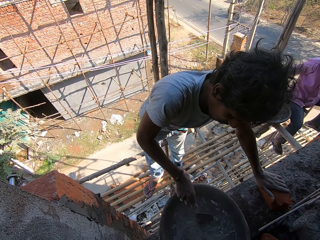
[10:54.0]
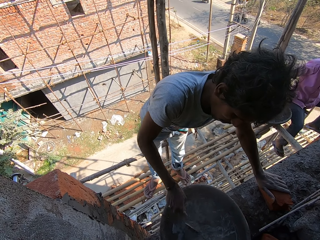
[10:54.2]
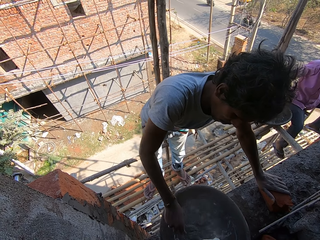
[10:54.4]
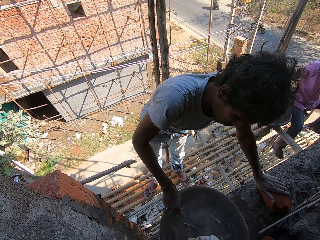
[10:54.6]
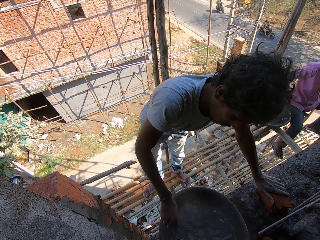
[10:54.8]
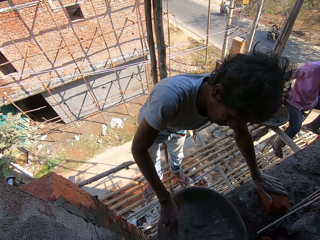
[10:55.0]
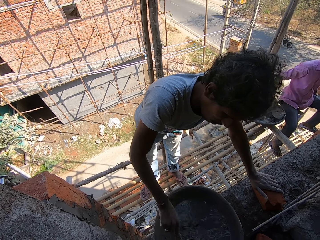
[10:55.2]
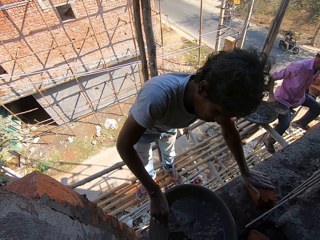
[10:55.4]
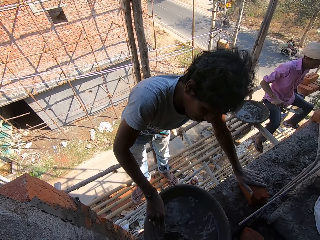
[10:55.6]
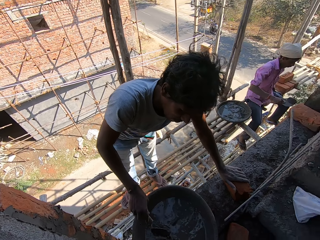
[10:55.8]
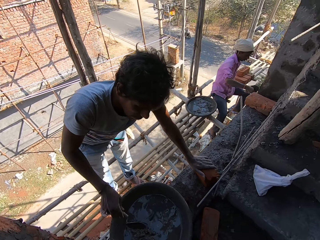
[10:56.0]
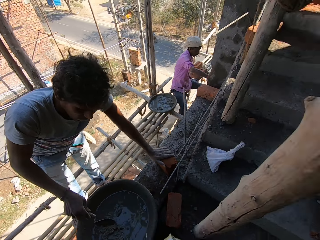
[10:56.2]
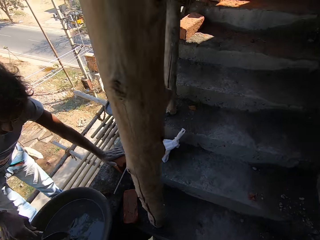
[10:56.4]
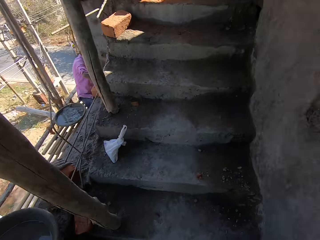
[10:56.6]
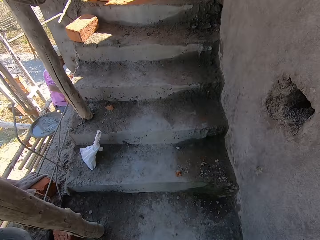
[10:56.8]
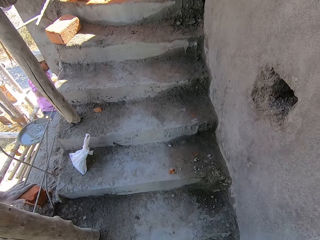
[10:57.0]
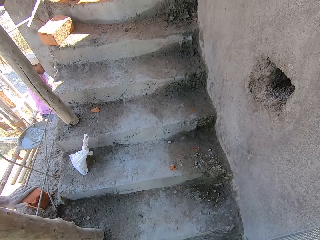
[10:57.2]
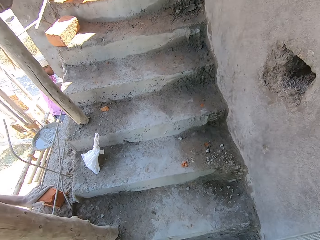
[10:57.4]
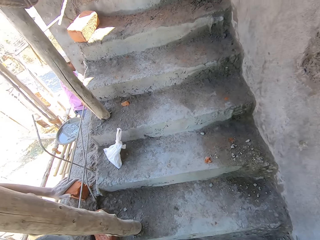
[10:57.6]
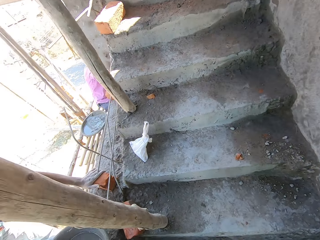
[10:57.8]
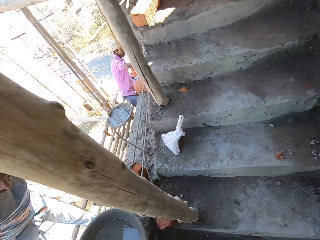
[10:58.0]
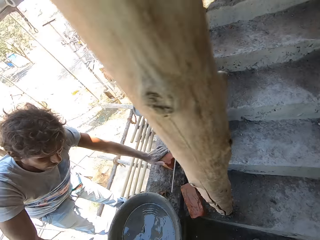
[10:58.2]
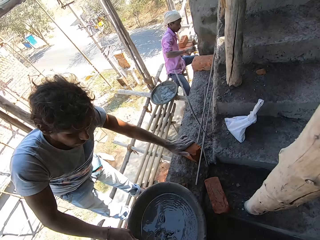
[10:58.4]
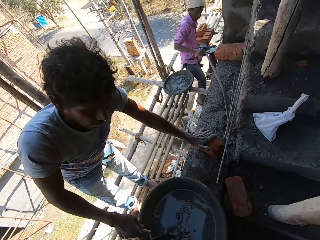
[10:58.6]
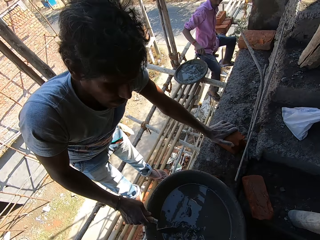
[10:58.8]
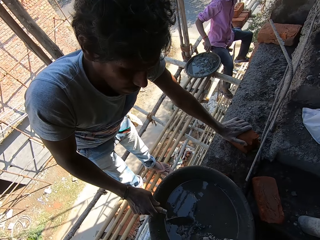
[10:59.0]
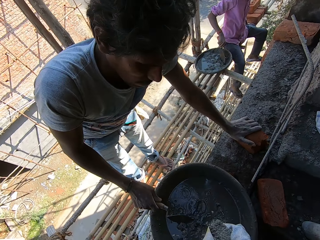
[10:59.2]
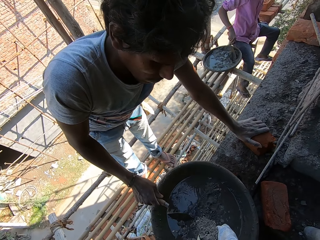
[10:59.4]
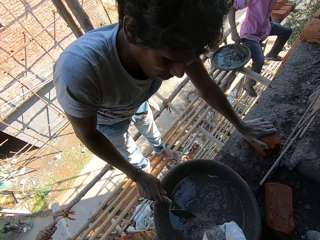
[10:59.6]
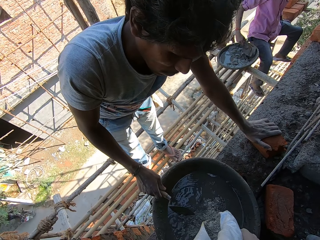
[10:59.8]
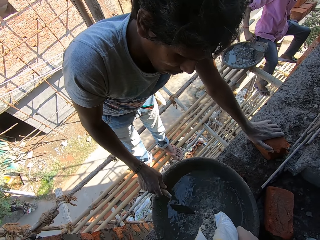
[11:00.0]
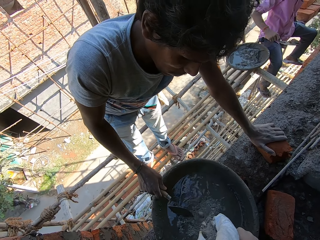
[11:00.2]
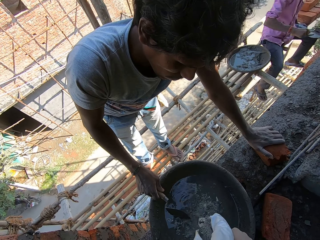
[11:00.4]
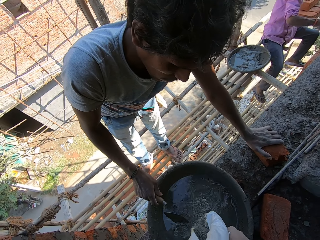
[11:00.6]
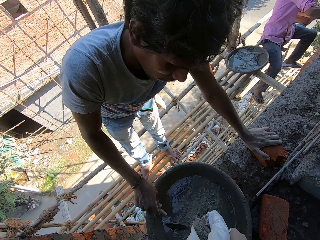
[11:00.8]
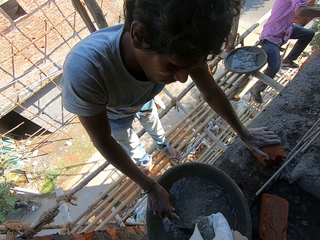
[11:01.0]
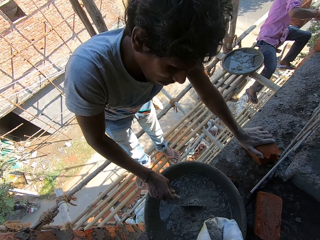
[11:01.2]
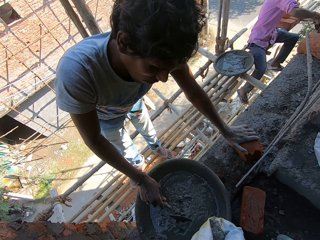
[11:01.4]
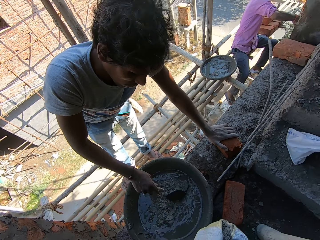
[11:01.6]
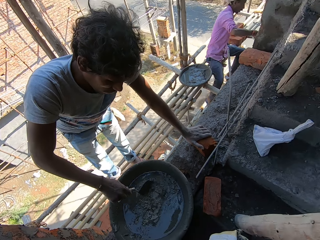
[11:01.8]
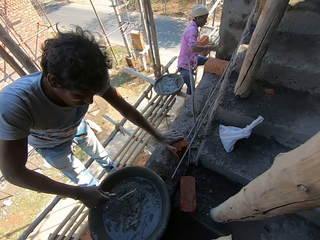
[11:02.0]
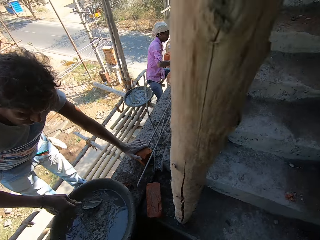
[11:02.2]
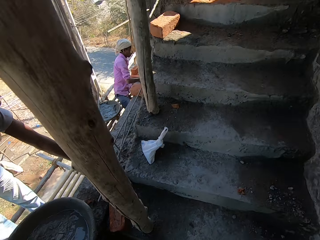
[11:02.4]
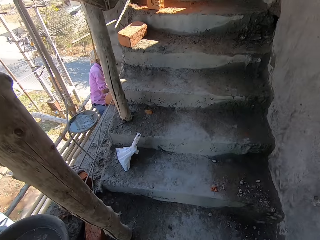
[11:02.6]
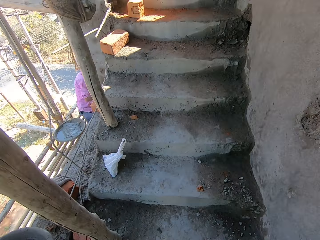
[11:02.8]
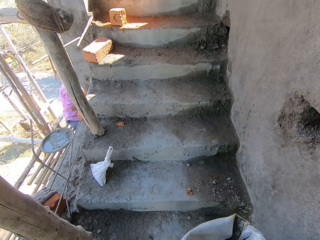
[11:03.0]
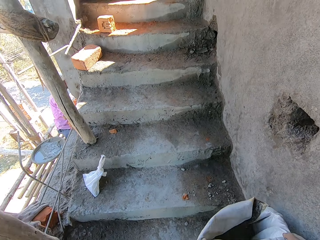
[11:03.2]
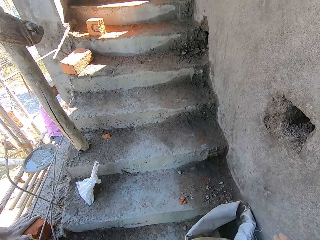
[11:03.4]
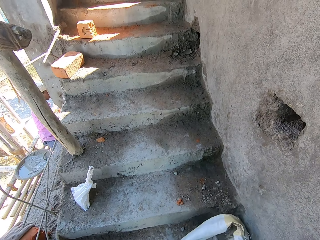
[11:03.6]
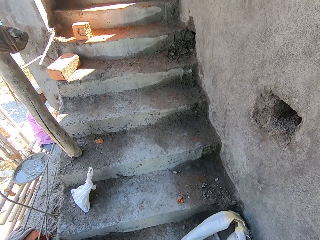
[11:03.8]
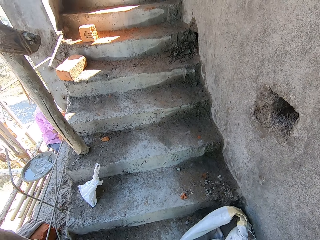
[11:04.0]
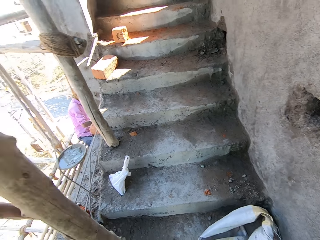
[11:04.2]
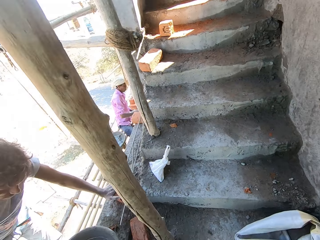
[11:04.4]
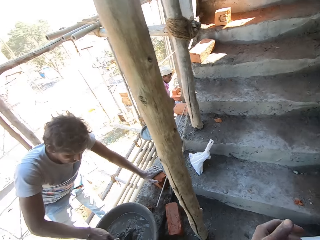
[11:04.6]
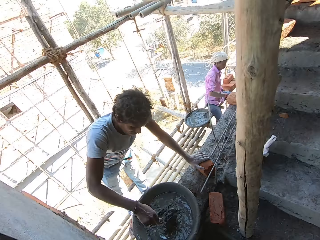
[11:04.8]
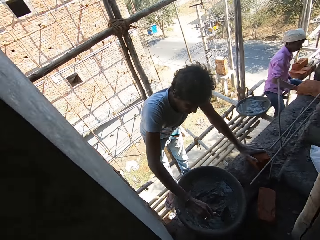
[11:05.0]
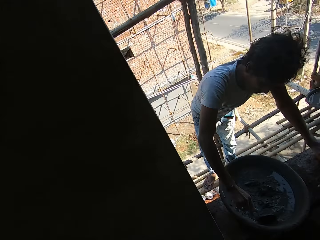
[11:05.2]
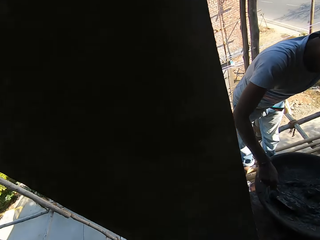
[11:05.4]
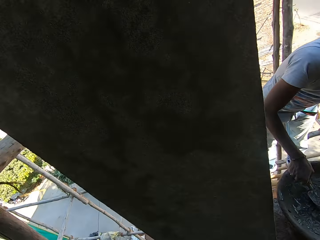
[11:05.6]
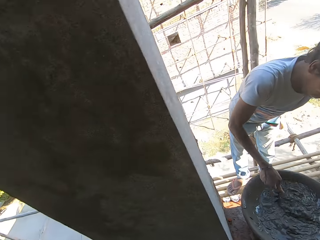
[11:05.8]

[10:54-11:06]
The camera wearer looks at the stairs. They add cement in the basin. A man mixes cement inside the cement basin with a brick trowel. The camera wearer throws the cement sack on the ground. They put the cement bag on the stairs.

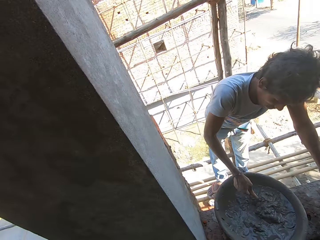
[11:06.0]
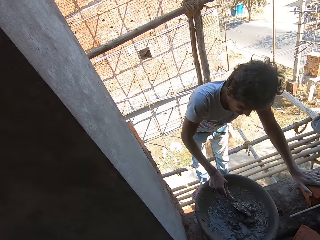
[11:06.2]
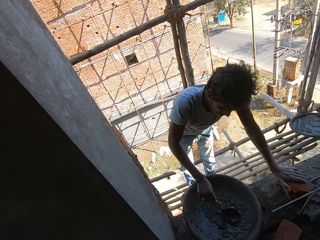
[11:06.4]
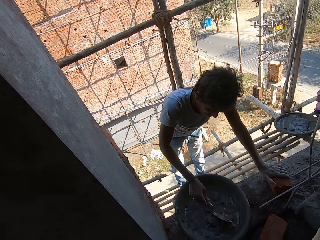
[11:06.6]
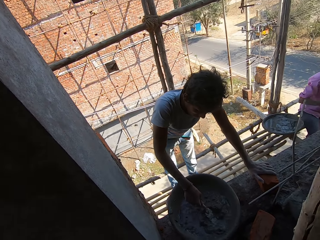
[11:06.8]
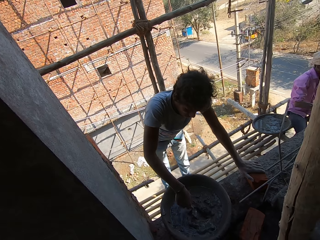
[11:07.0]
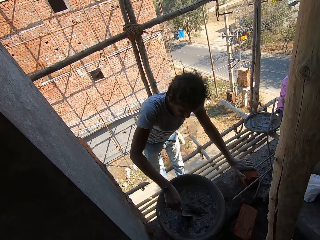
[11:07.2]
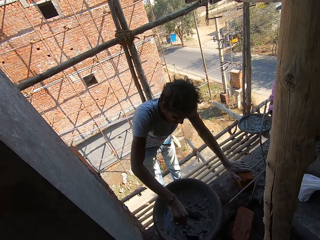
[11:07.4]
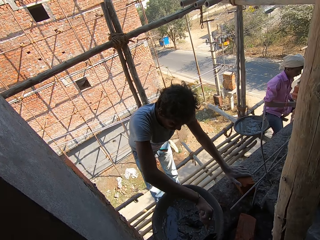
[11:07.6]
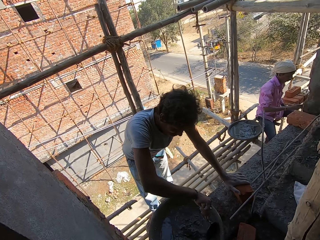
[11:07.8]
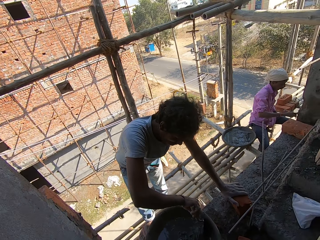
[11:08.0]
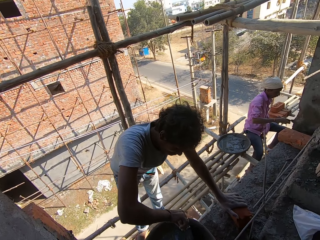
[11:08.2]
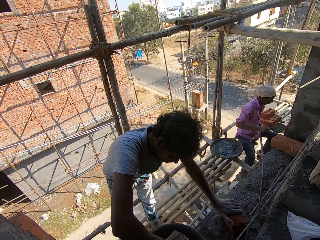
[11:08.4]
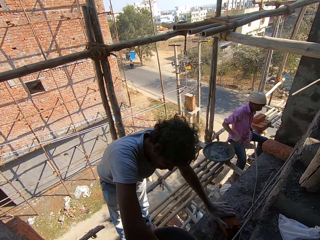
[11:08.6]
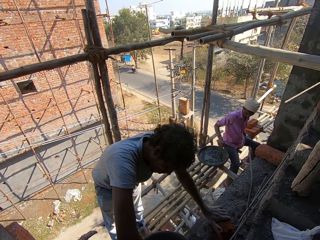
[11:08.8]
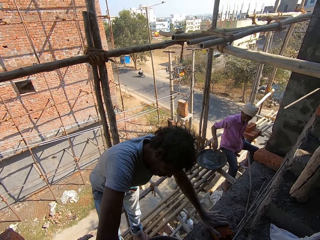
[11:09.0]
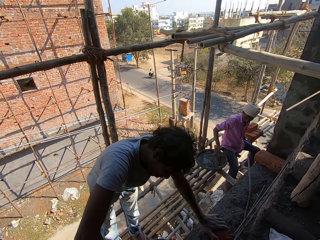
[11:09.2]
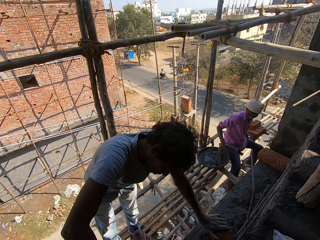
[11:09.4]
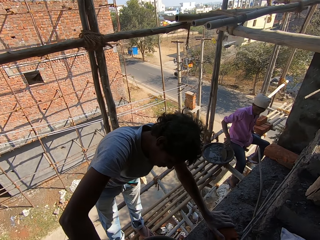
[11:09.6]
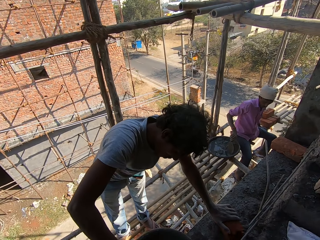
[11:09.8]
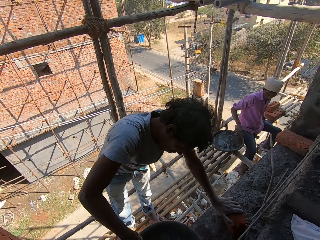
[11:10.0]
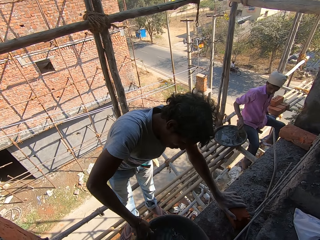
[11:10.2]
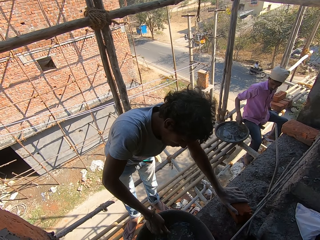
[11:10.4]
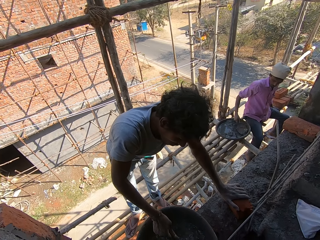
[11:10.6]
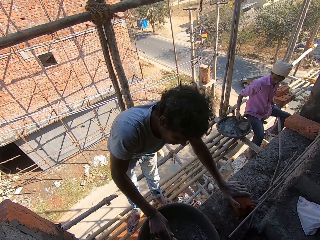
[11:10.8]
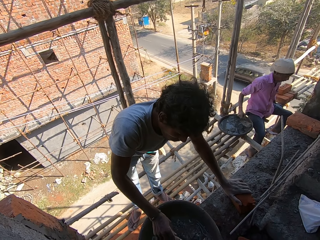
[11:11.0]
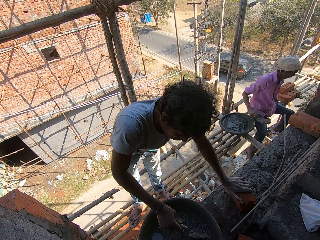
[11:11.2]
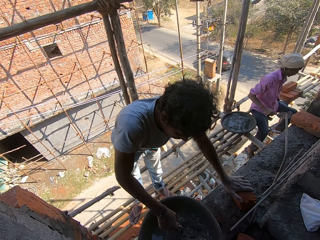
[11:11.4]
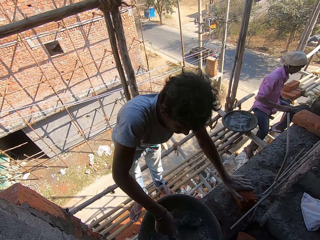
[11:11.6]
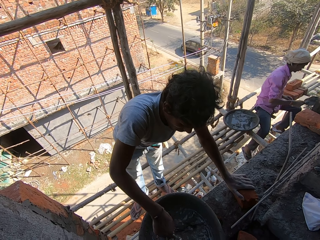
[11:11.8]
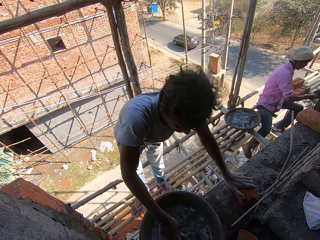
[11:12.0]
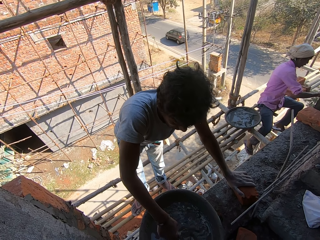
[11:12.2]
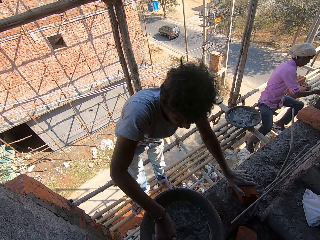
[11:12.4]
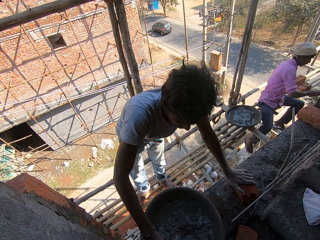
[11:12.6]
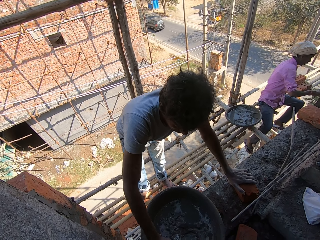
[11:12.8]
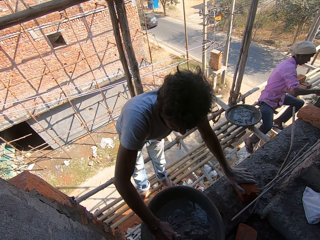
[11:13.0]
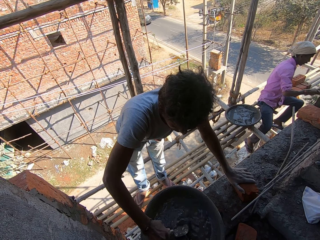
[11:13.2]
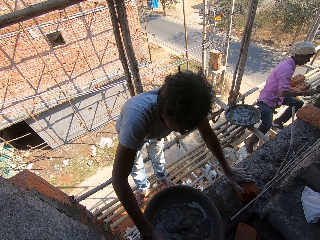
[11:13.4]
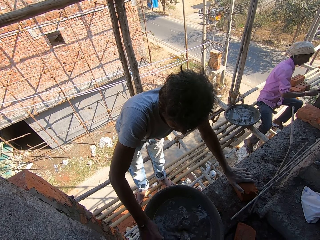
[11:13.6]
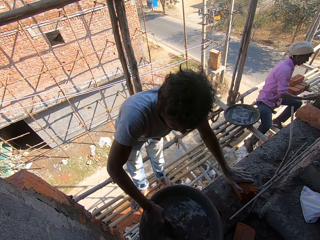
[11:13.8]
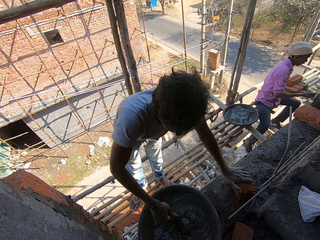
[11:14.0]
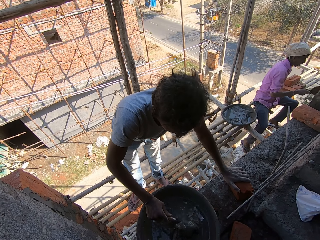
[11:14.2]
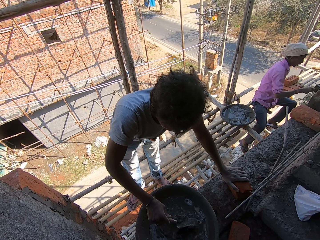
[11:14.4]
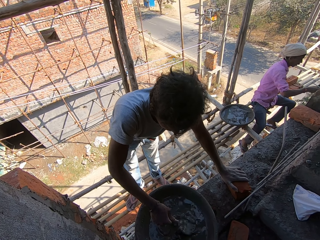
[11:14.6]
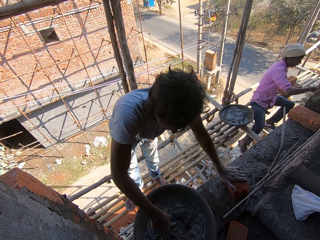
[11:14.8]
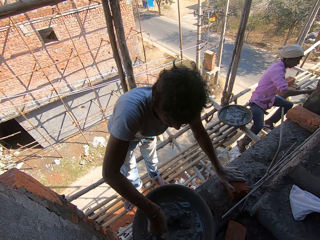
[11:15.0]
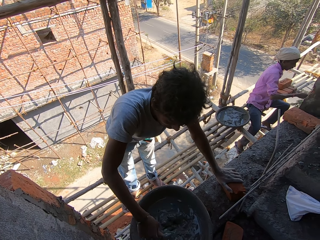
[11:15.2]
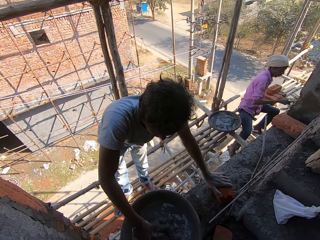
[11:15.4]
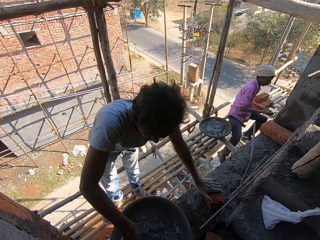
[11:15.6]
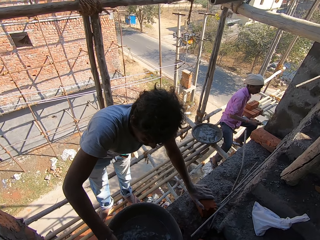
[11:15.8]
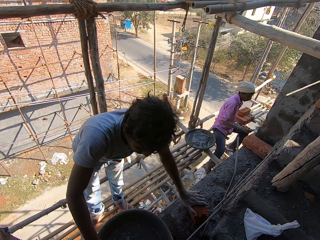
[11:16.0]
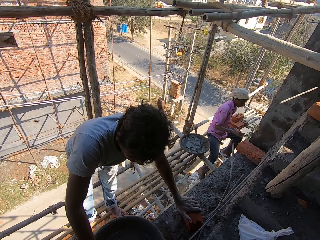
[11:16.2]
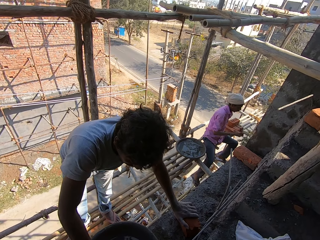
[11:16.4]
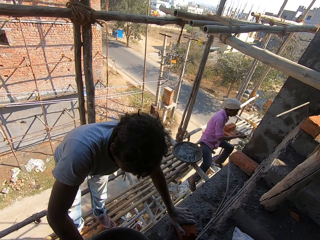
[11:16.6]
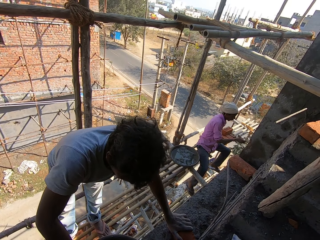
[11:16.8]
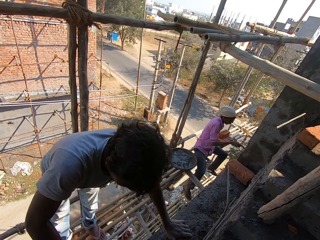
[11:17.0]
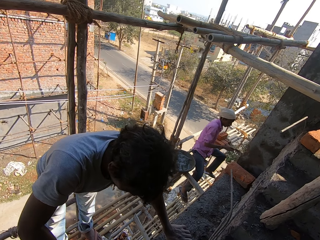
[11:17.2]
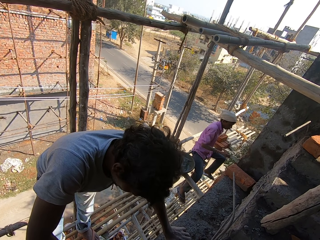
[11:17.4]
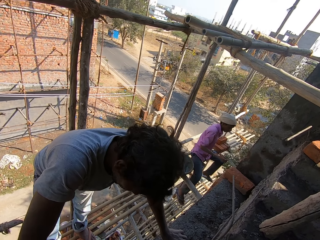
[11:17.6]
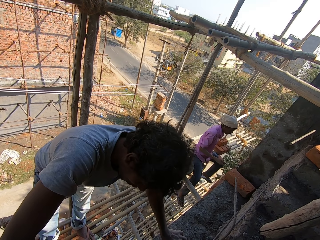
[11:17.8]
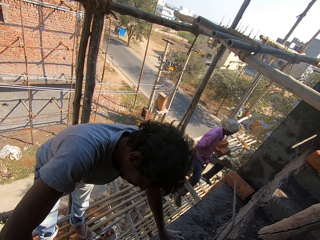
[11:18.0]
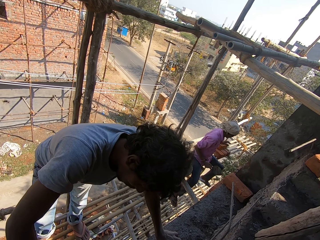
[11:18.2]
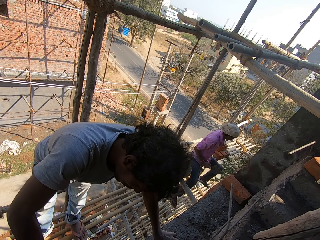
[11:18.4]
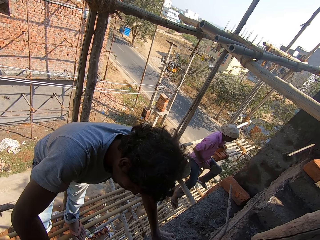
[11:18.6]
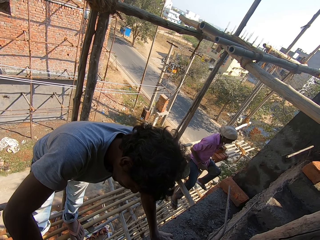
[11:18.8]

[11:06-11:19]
The camera wearer looks at a man. The man collects cement inside the cement basin with a brick trowel. The man smears cement against the wall with the brick trowel. The man picks up a brick stone from the stack of brick stones.
